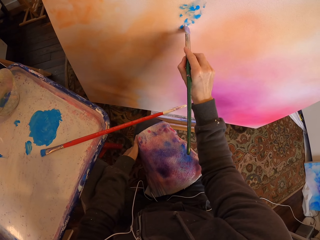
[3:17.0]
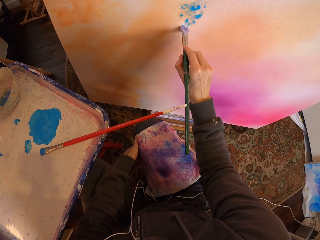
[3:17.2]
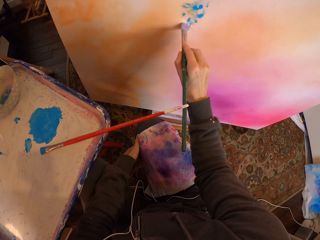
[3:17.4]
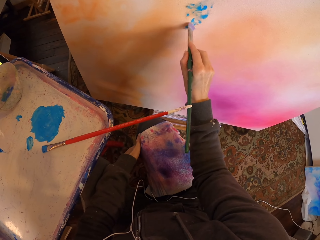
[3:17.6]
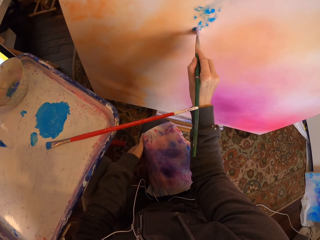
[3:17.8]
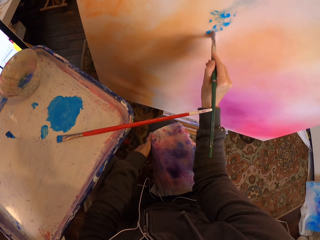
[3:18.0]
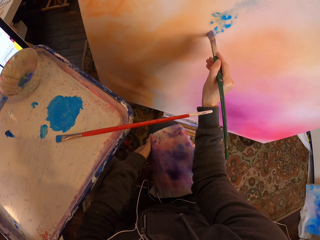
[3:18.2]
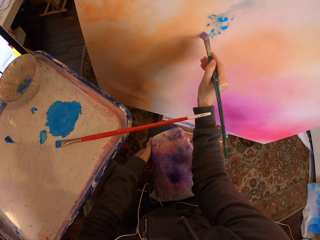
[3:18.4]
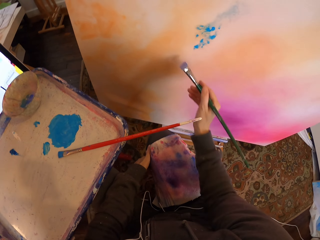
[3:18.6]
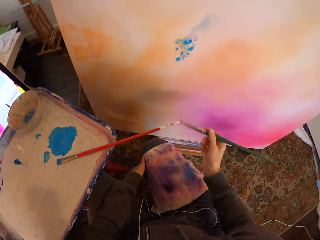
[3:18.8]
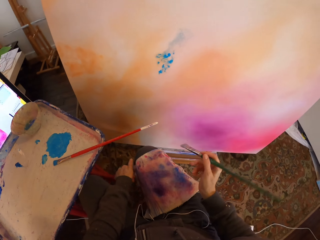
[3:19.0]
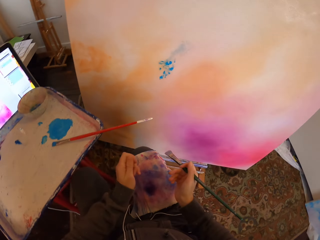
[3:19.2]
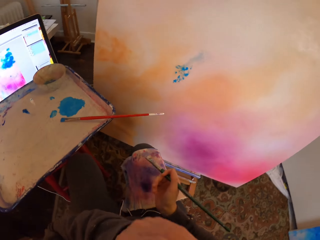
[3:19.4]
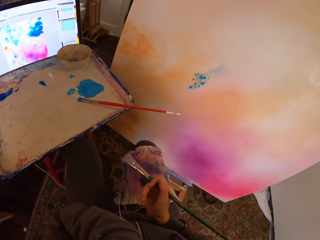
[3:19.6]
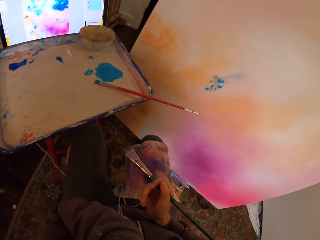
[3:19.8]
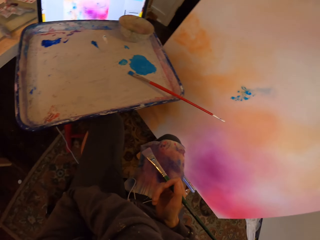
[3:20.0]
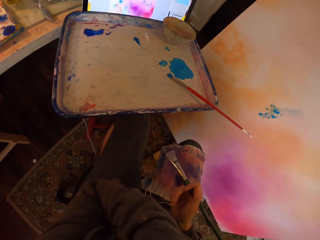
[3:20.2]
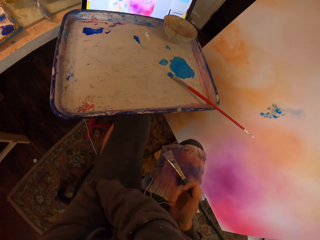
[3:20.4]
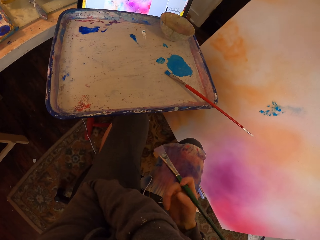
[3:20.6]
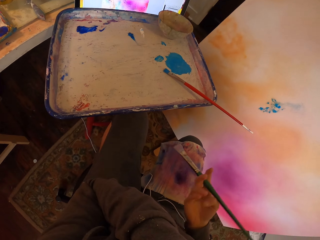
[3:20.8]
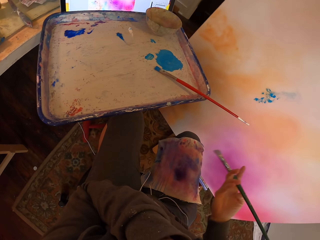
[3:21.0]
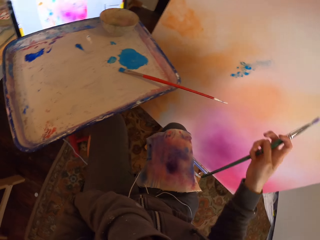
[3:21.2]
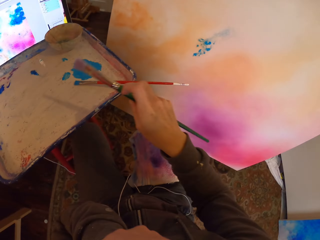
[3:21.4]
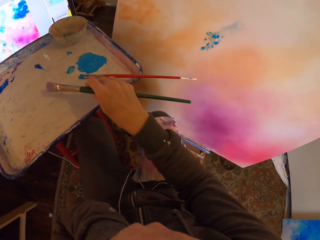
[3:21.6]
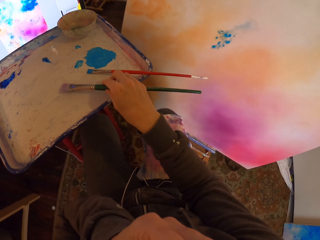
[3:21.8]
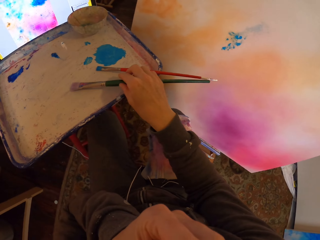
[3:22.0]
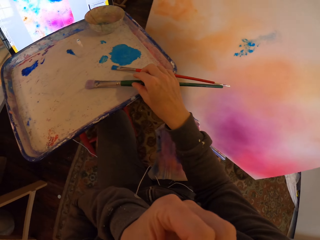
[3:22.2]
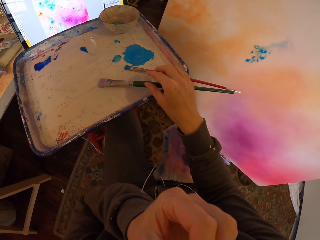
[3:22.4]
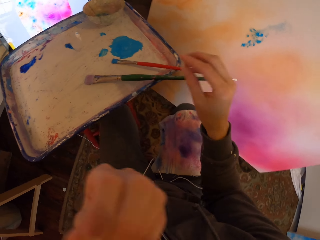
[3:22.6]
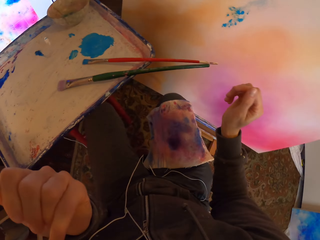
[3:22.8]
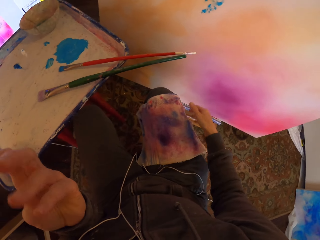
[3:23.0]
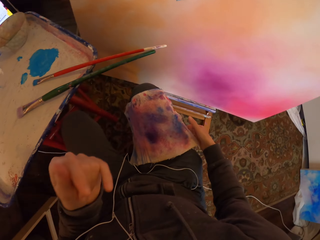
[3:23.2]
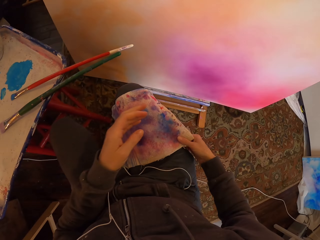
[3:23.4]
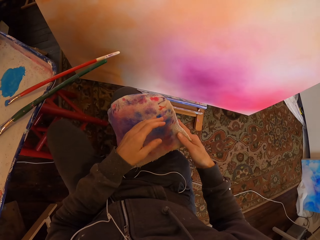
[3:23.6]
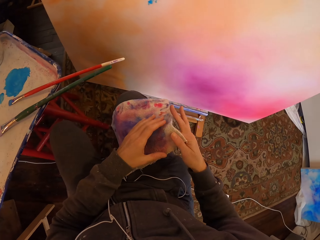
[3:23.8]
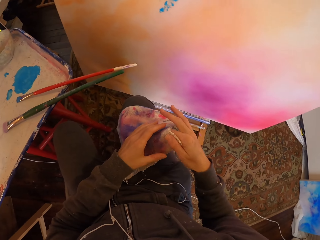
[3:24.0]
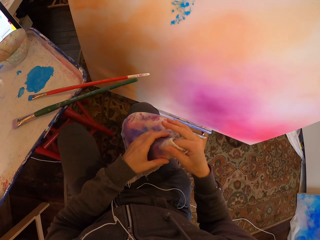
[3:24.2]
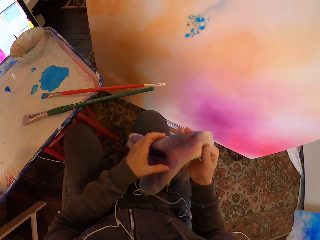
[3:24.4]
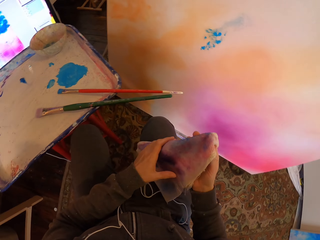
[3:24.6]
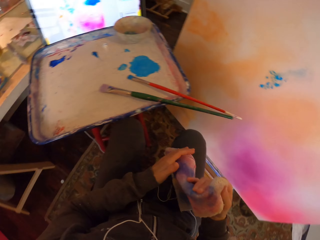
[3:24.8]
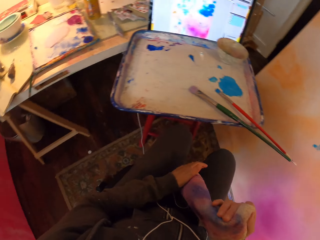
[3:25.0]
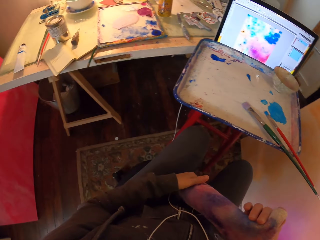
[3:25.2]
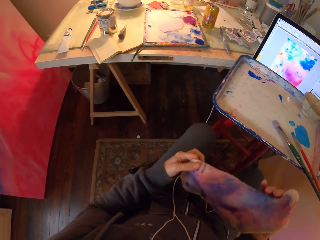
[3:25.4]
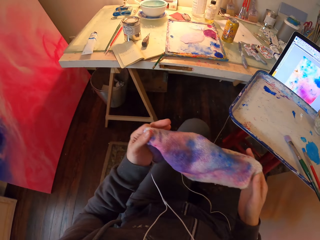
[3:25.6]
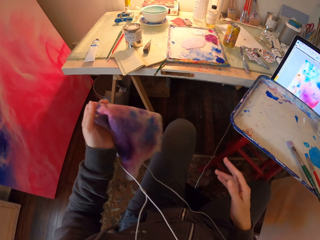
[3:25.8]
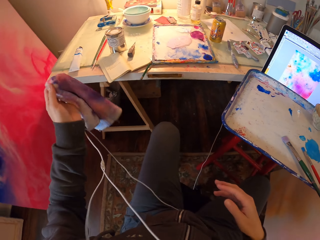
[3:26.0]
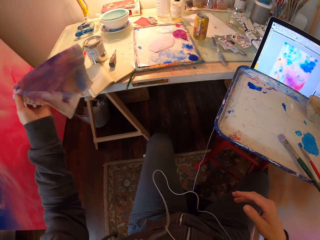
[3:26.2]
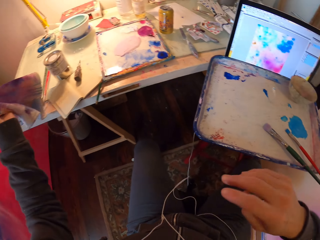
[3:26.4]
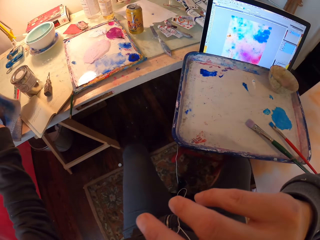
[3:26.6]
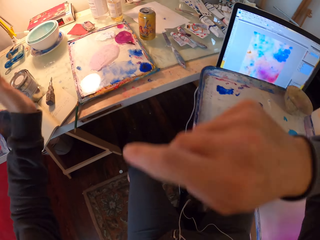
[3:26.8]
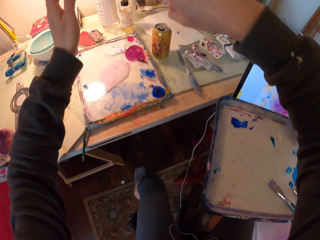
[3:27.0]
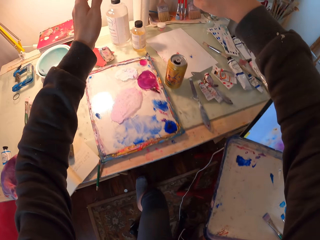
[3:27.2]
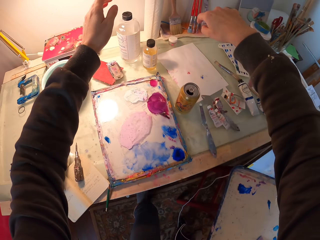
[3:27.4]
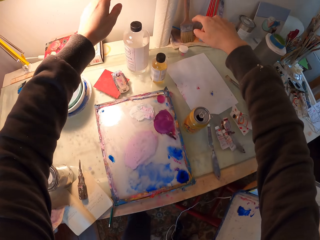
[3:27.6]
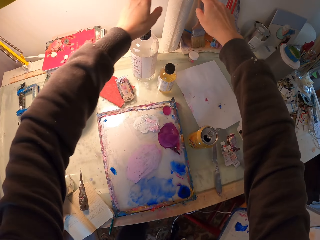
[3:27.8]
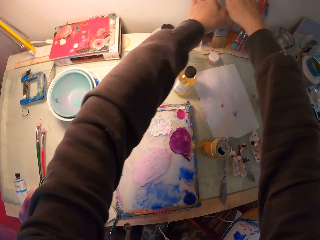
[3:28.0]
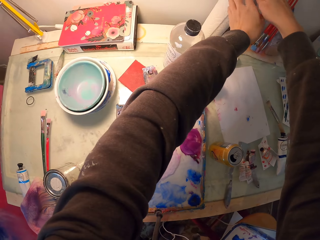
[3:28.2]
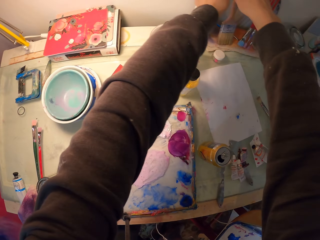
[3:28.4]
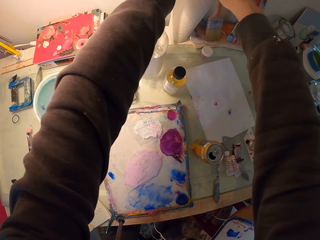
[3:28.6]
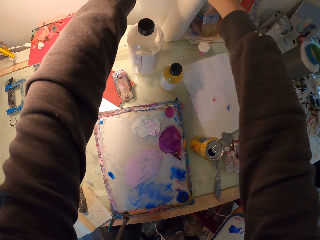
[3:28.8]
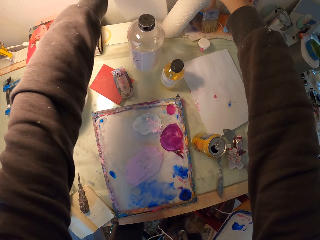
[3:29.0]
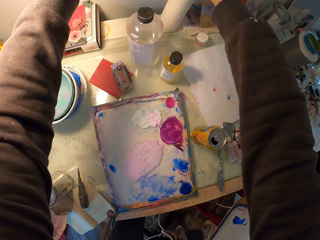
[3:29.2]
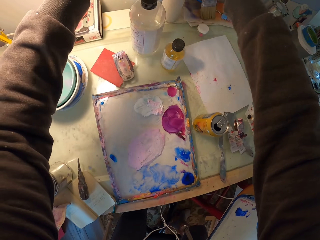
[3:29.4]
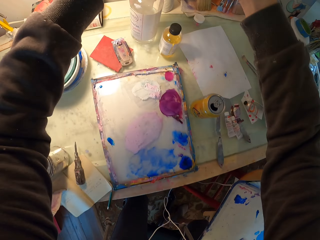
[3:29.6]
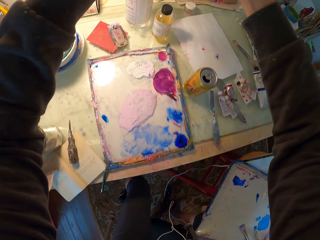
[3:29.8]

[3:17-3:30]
The camera wearer wipes the face with the hand. They drop the paintbrush on the tray. They take the wipe towel on the laps. They drop the towel on the table. They cut a piece of wipe paper on the paper roll. They pick a paint wipe.

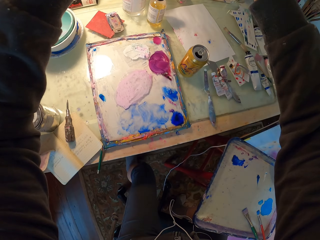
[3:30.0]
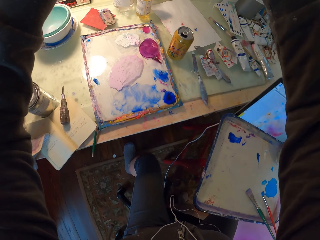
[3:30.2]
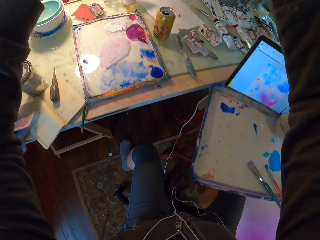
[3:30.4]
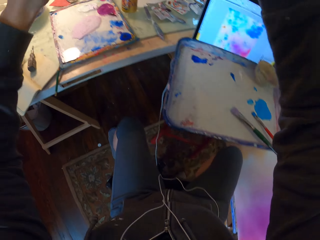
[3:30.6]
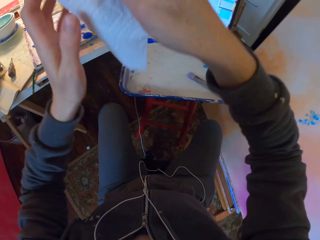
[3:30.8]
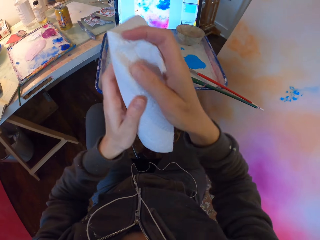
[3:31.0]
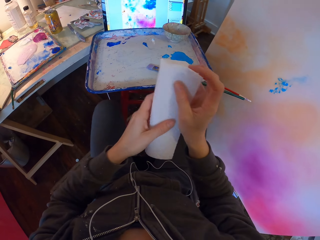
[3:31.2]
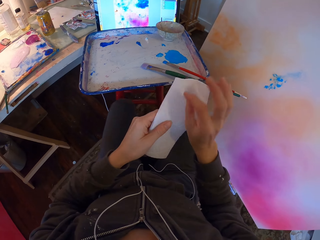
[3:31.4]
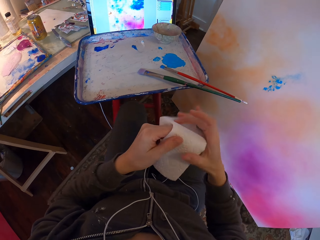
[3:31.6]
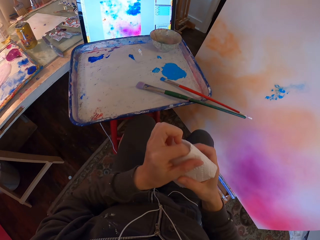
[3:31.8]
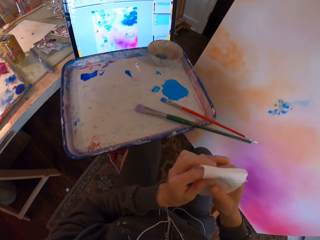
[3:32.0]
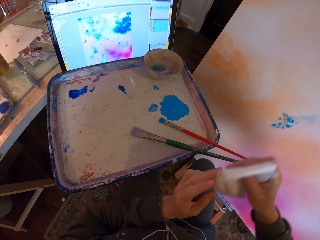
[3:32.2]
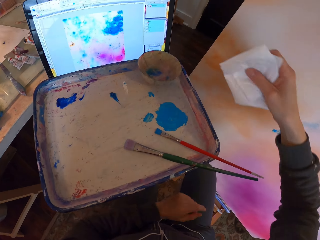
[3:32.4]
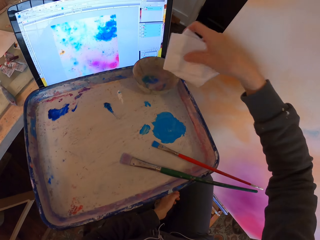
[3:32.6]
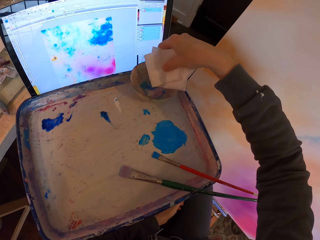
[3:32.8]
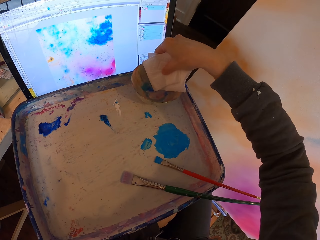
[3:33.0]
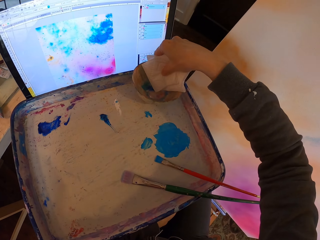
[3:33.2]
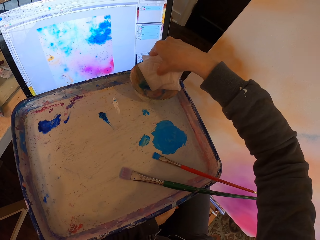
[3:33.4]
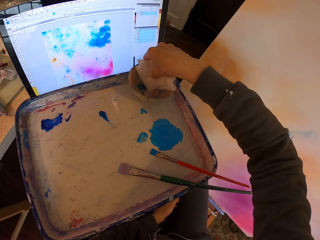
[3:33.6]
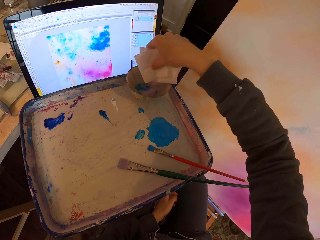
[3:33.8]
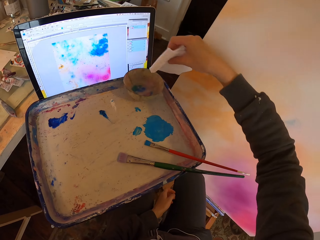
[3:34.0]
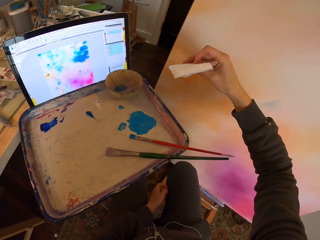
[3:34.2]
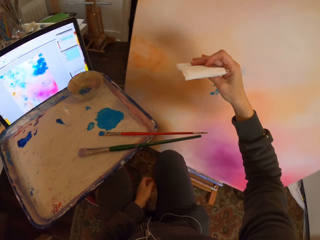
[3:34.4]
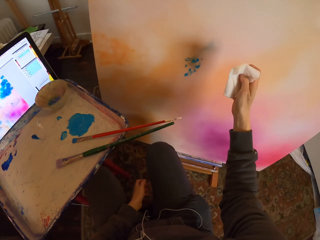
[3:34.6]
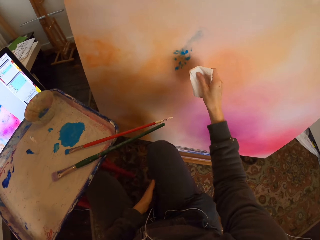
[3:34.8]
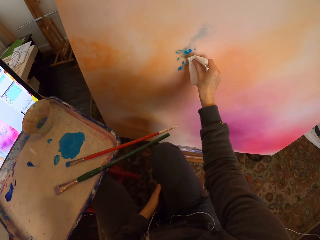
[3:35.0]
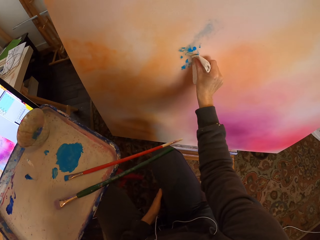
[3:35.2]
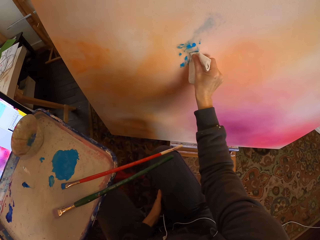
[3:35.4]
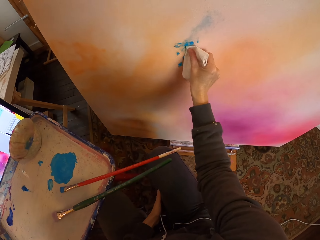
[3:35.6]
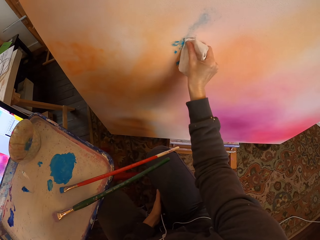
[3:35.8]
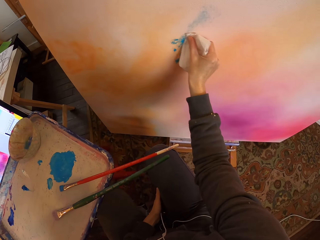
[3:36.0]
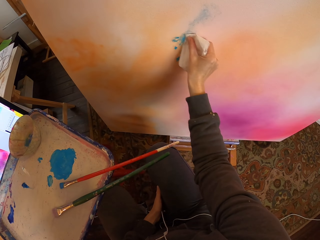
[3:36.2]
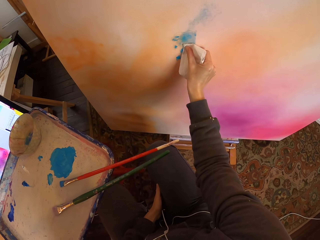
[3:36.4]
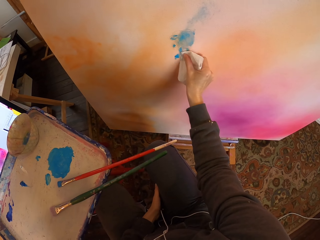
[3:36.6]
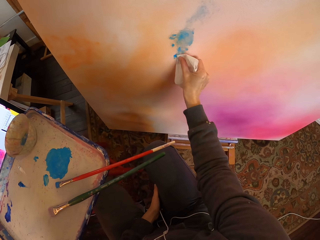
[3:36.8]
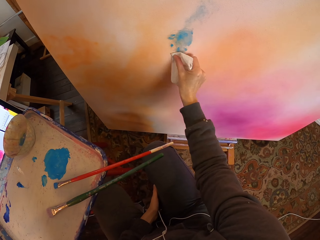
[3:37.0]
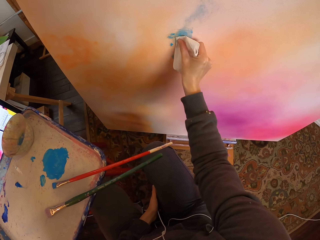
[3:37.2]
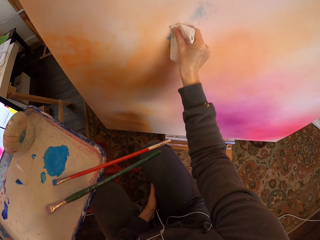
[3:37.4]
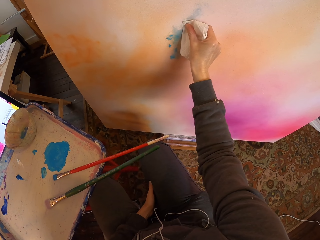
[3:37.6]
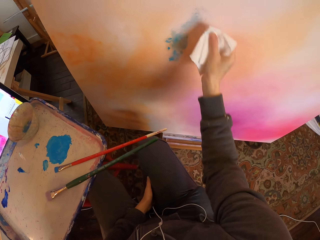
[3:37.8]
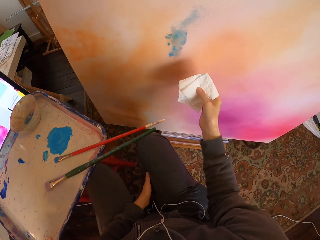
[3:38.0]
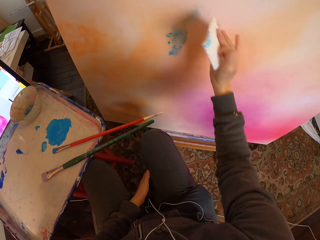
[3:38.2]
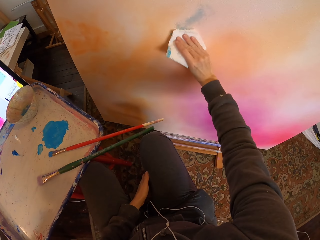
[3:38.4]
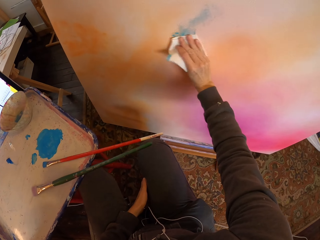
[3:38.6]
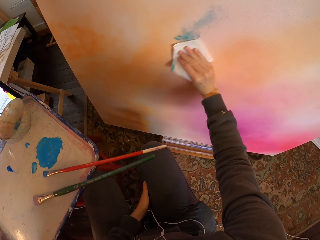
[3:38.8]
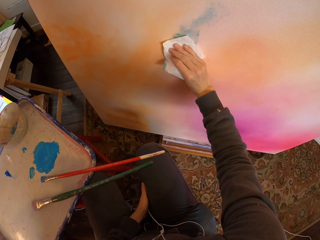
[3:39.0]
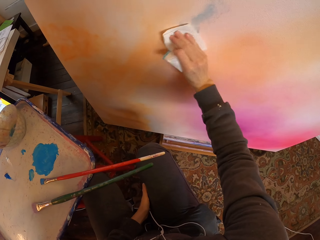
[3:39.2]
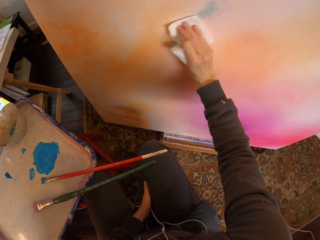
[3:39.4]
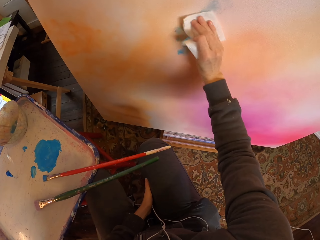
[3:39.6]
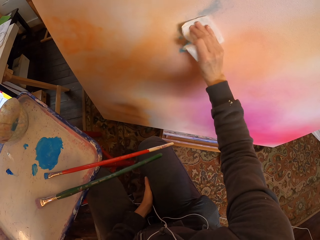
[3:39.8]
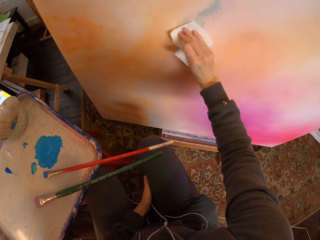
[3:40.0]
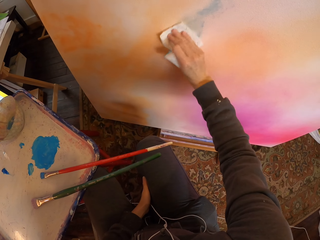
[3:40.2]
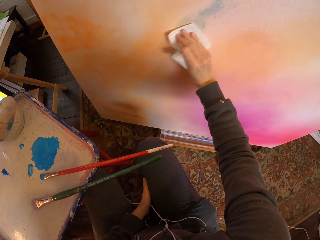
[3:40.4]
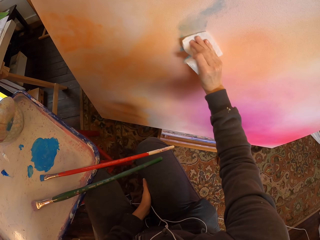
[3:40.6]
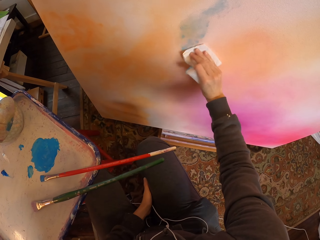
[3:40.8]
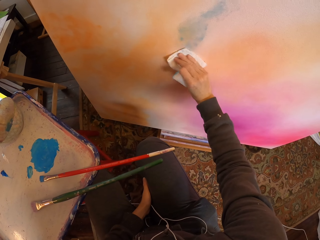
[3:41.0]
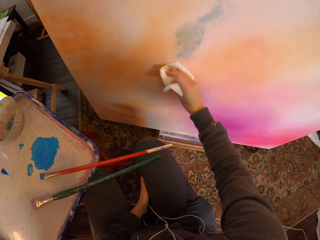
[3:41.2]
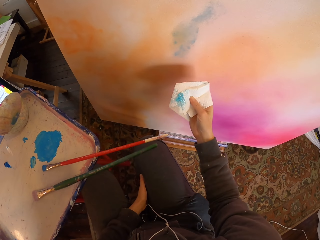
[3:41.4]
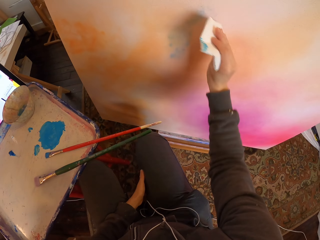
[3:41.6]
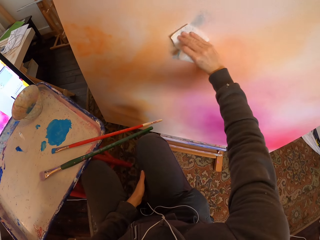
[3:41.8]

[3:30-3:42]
The camera wearer folds the paper. They apply paint on the paper in the paint bowl. They dip the paint wipe corner in water. They spread paint on the board with the paper. They wipe paint on the painting board with the paper.
